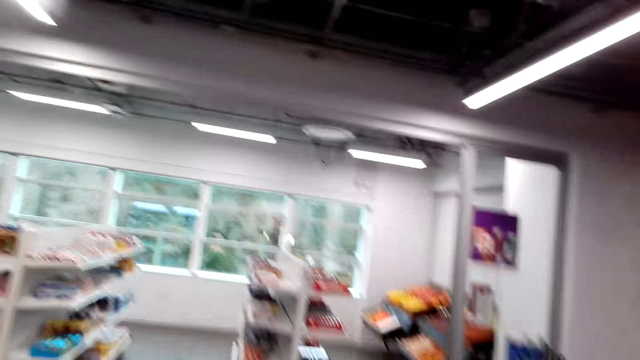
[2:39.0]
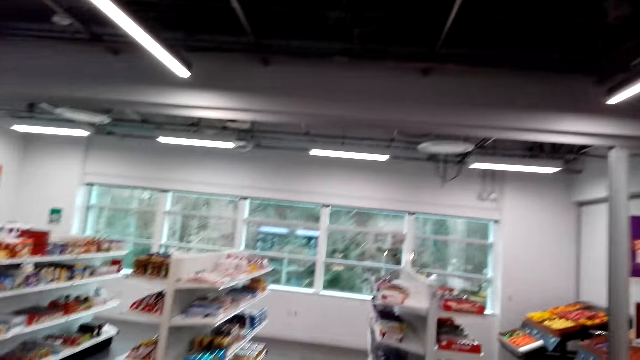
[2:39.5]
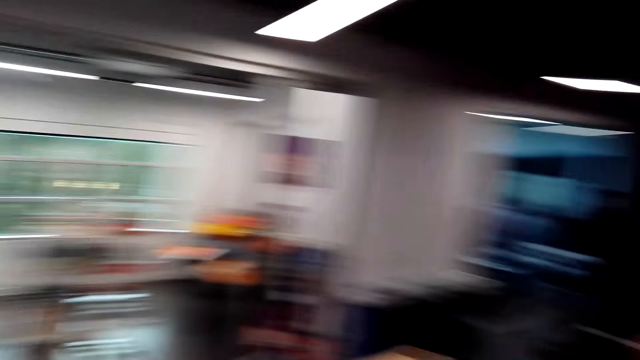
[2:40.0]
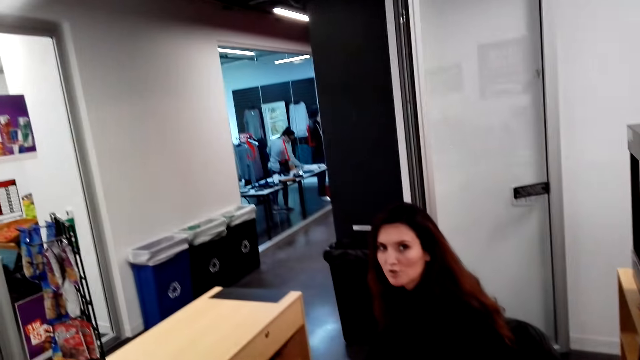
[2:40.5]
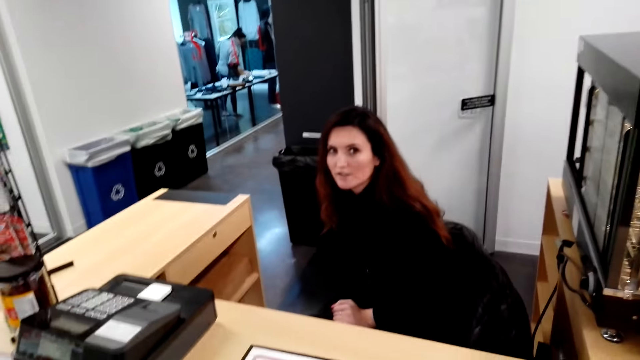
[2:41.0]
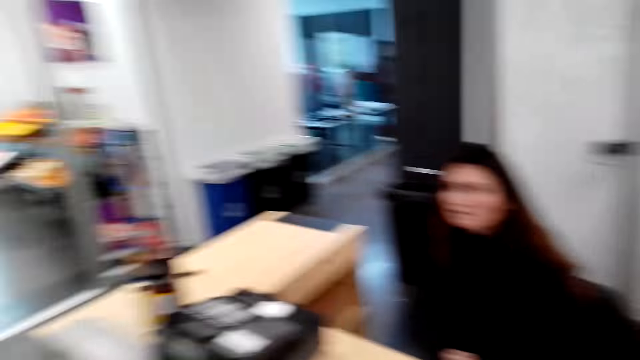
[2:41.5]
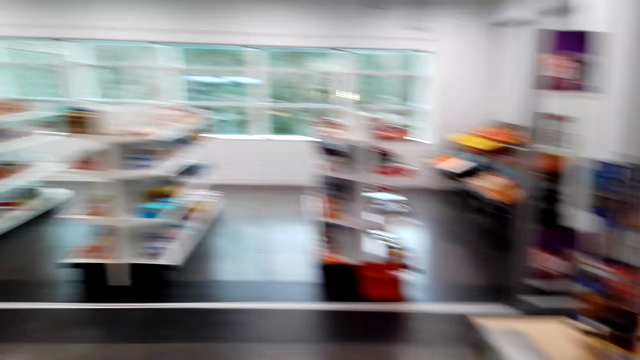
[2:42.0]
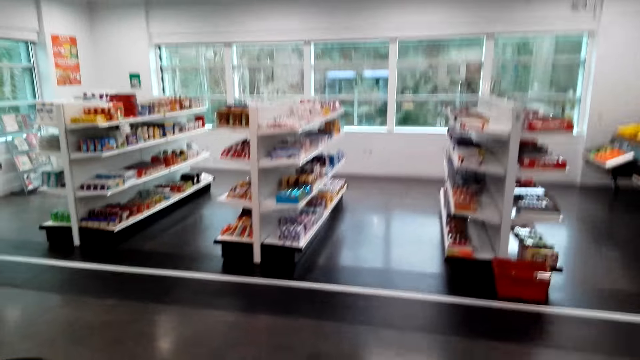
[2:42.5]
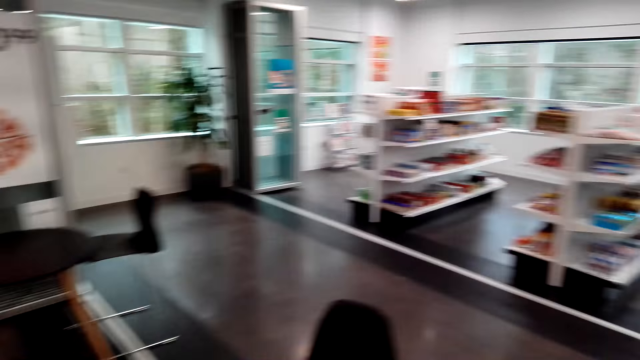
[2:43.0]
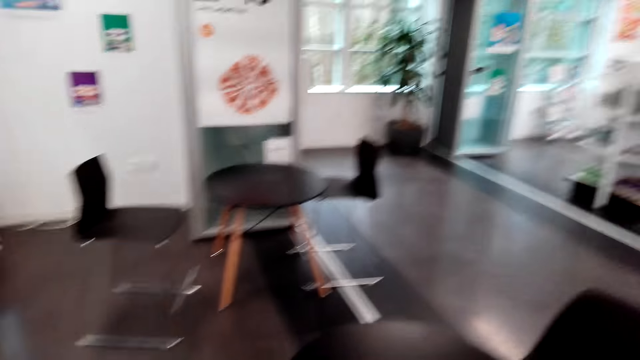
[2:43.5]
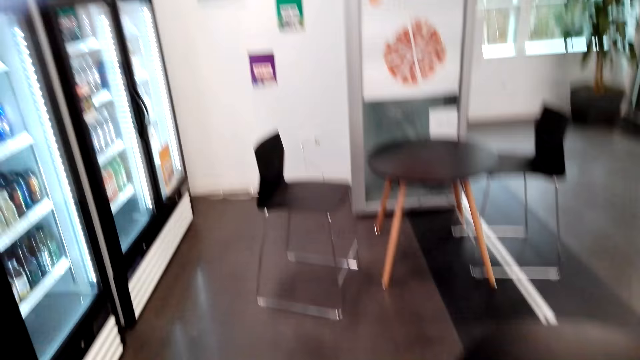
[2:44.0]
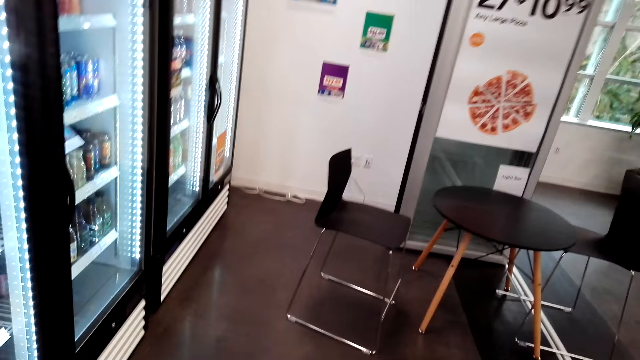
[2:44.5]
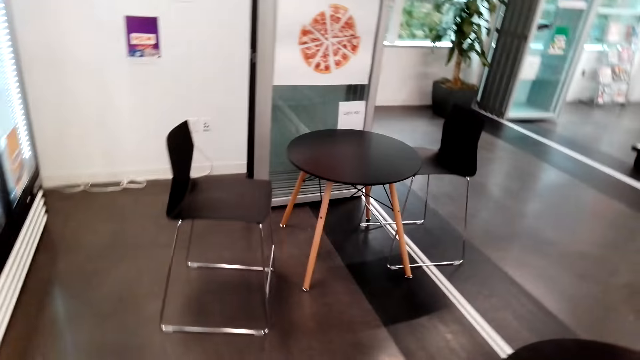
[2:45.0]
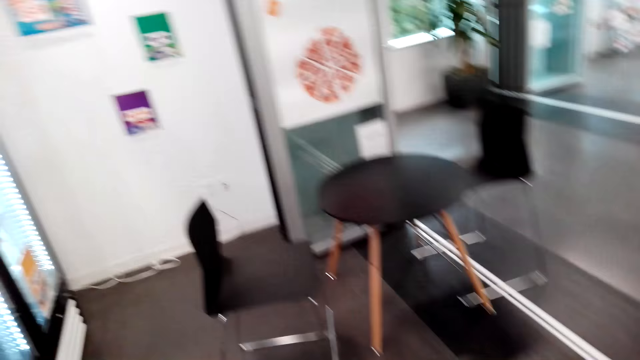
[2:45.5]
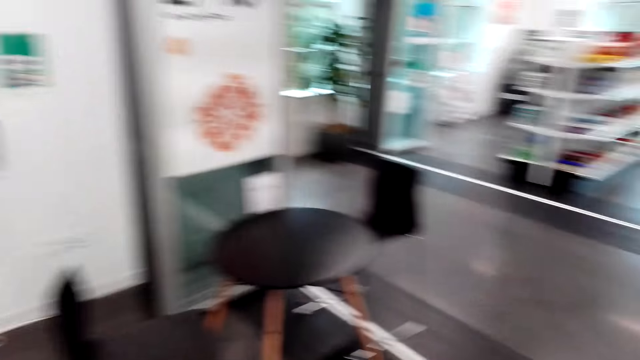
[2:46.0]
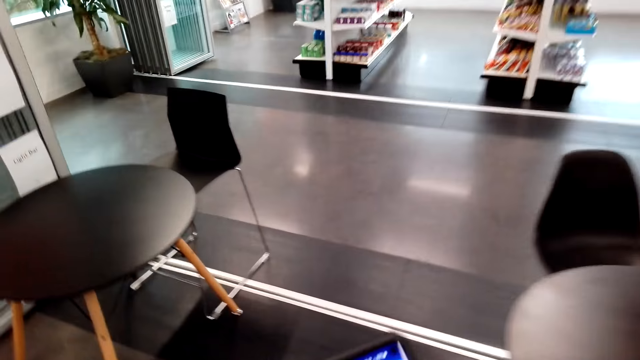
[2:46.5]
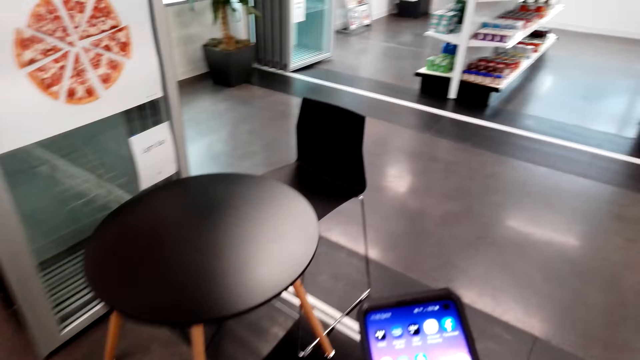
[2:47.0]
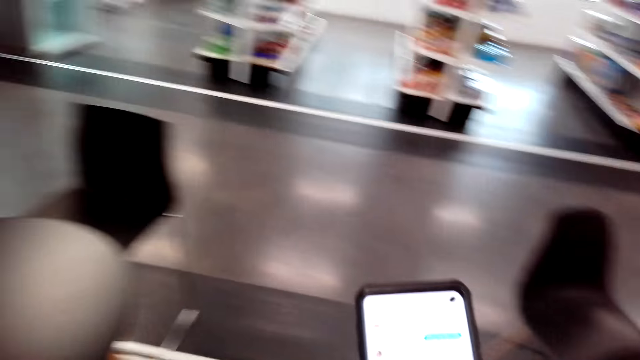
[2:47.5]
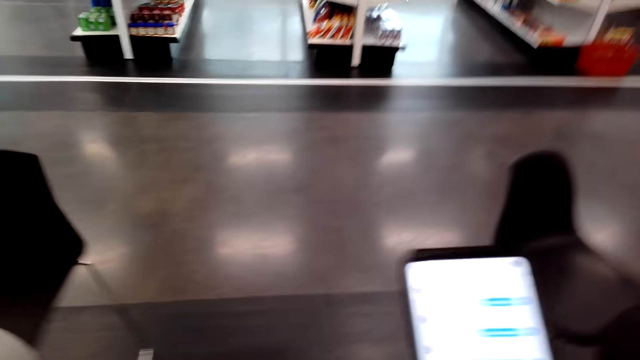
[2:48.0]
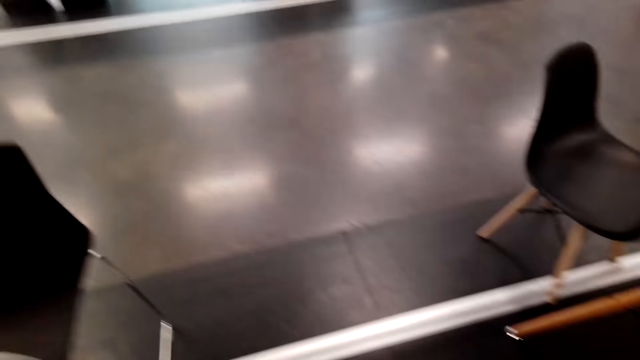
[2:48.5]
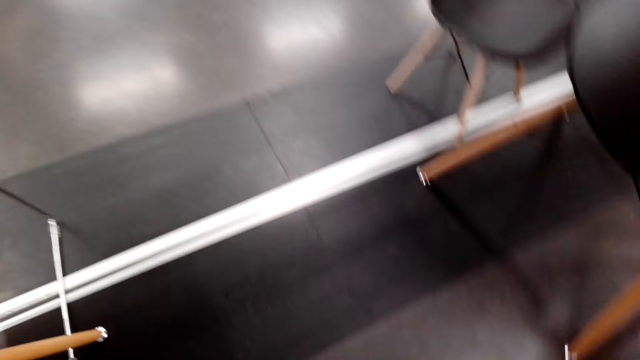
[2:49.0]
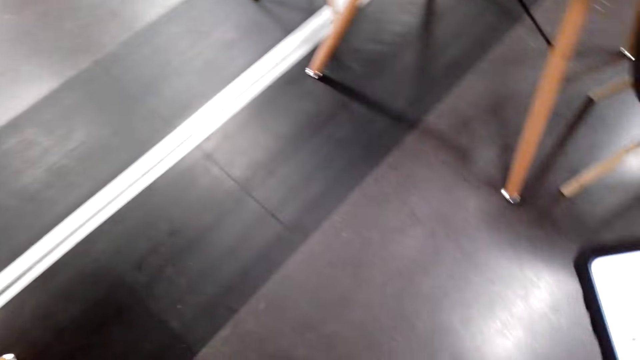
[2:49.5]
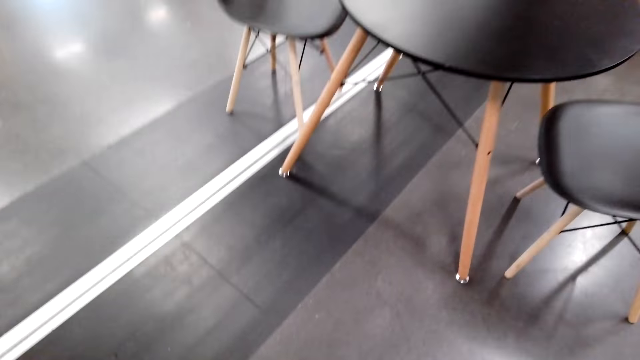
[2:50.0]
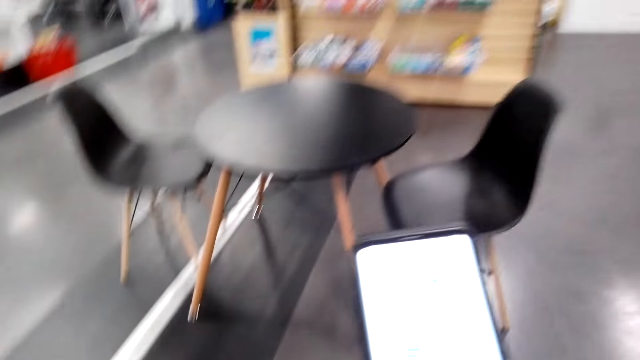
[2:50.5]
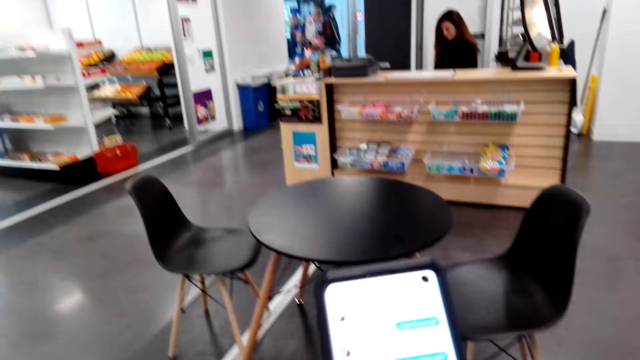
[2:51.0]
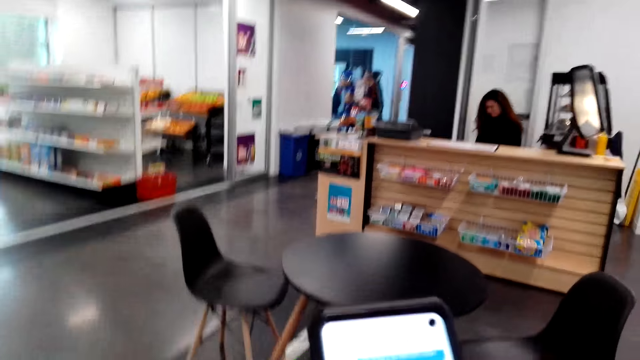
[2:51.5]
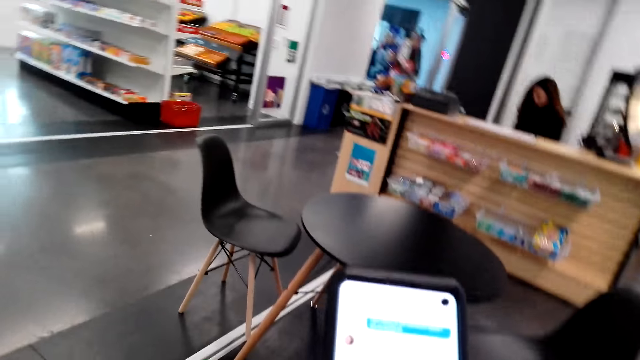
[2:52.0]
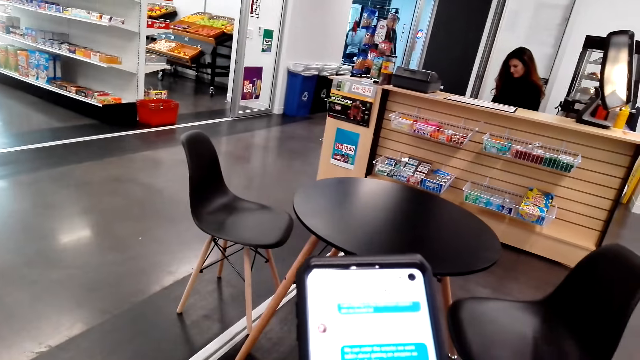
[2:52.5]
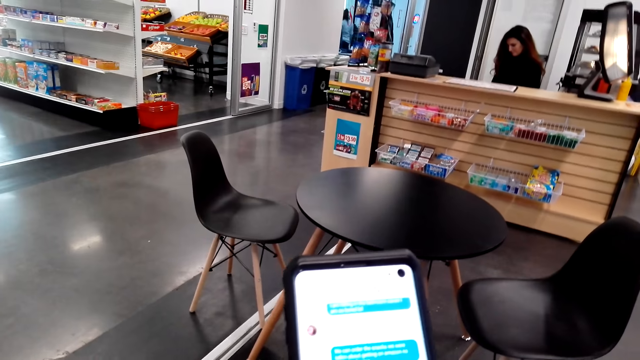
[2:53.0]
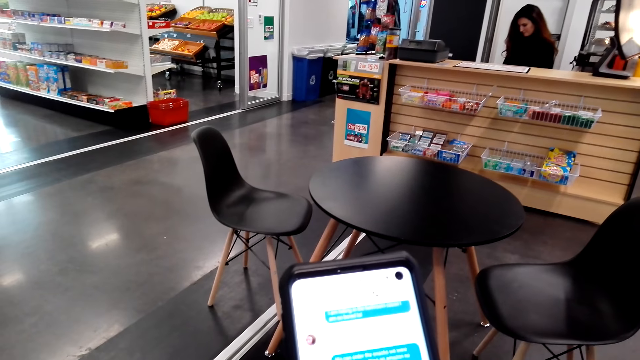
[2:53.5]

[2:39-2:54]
The camera wearer looks around. They look at a cashier. The cashier talks to the camera wearer. The camera wearer talks to the cashier. They walk around. They scroll the phone. They look at the phone. They walk around. They sit. They look at the phone.

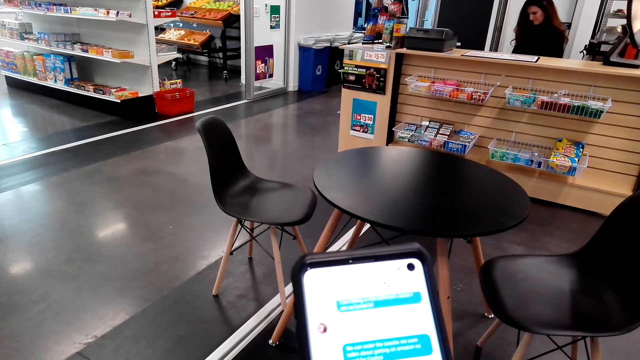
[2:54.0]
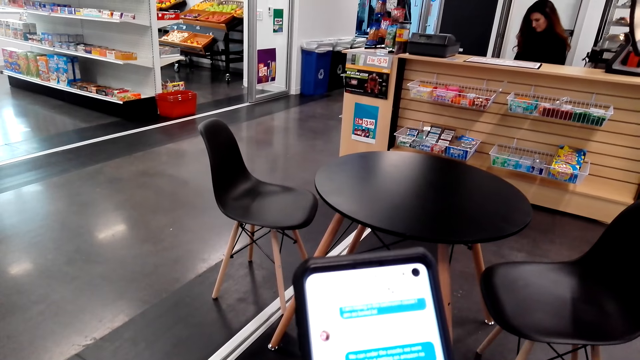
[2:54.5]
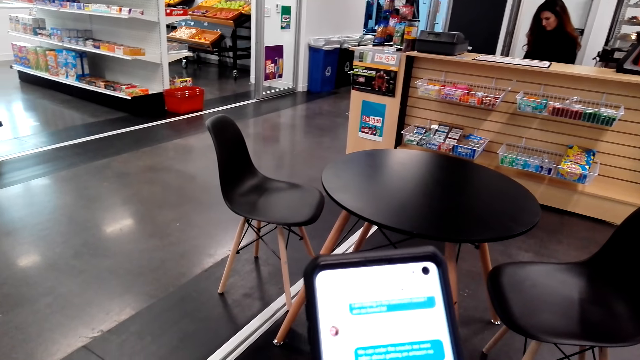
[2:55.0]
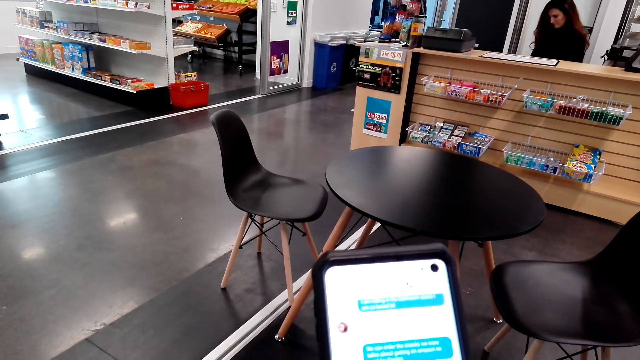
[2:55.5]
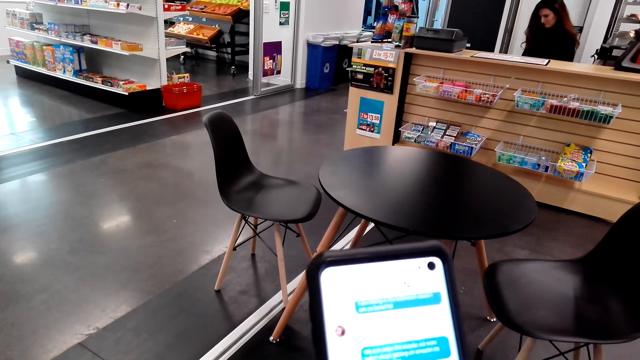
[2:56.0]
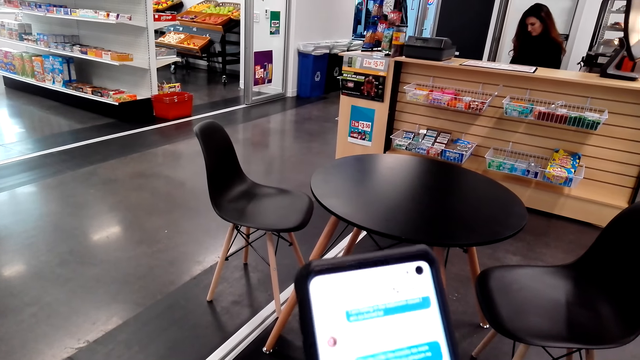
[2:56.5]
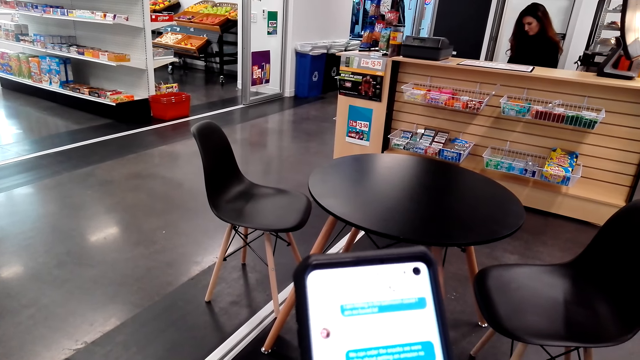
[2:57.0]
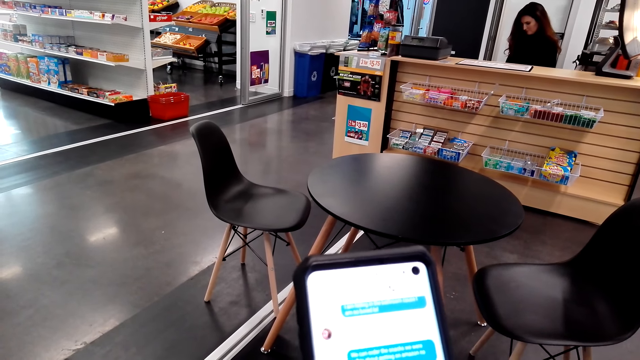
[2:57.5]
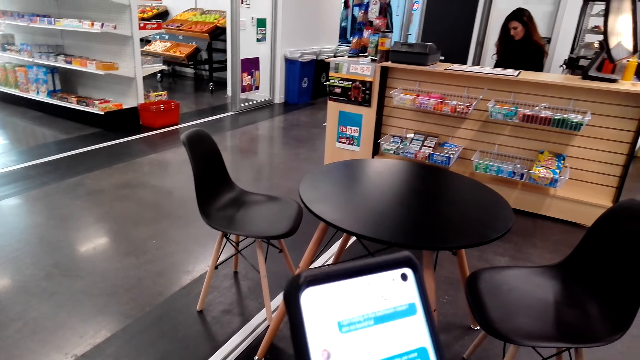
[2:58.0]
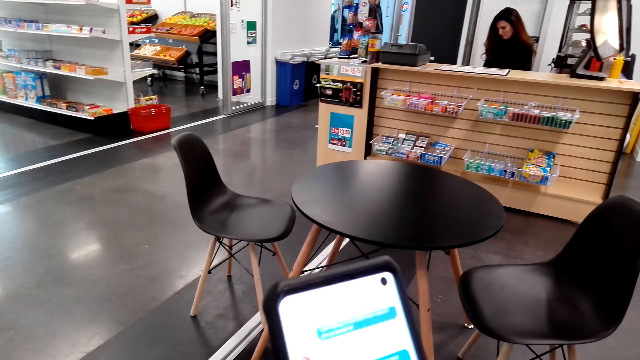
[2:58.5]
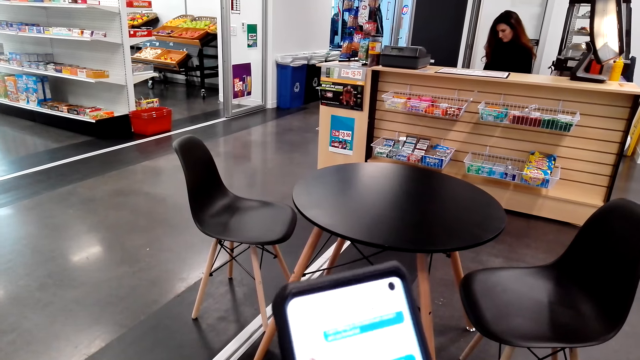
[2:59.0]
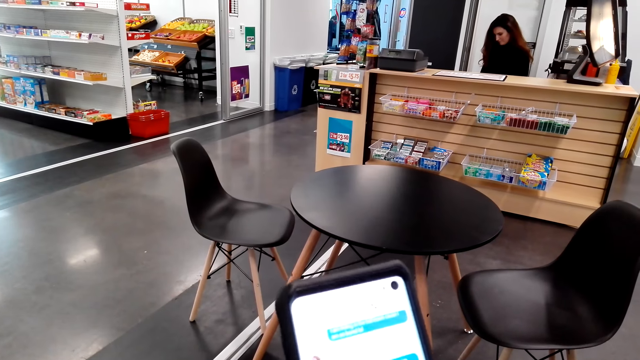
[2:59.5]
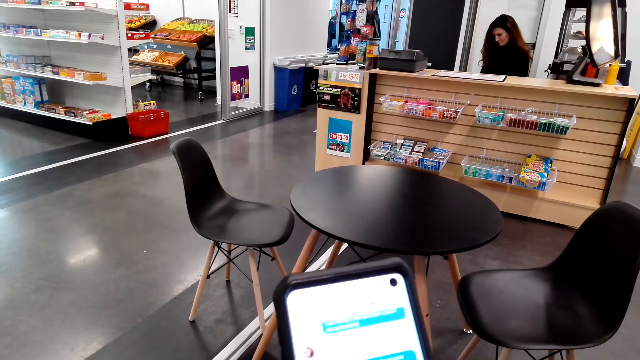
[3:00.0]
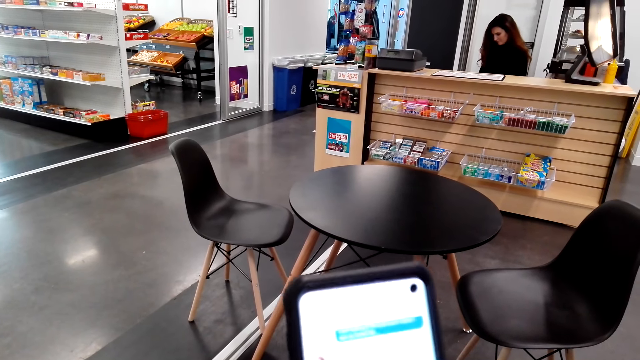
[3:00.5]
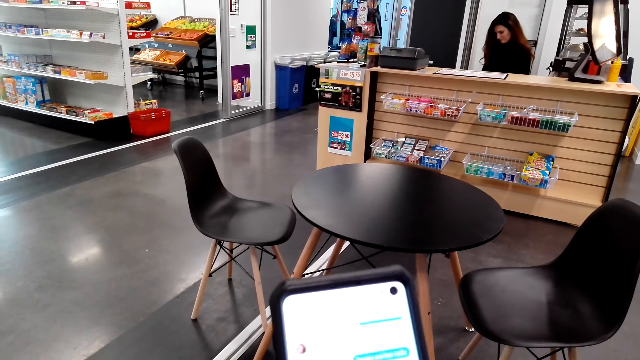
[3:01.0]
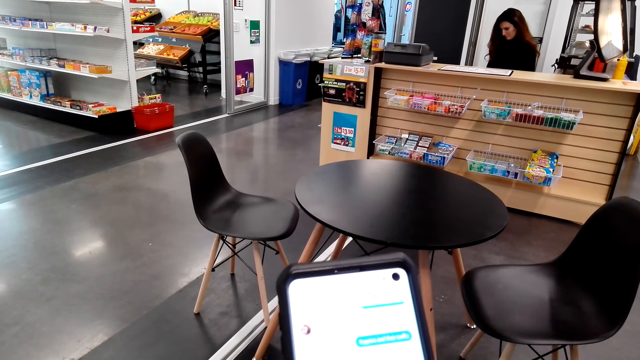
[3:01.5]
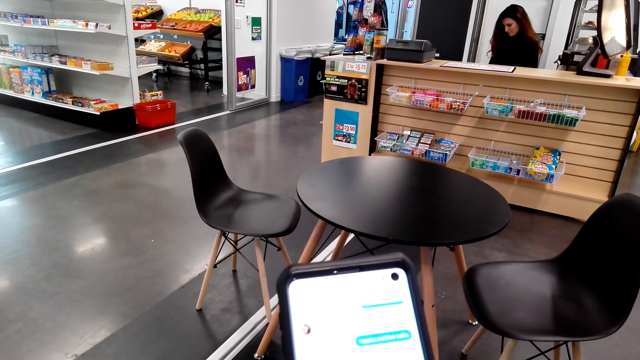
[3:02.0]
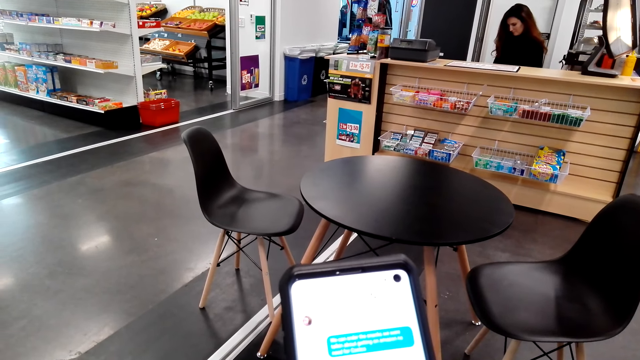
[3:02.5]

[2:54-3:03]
The camera wearer scrolls the phone.
